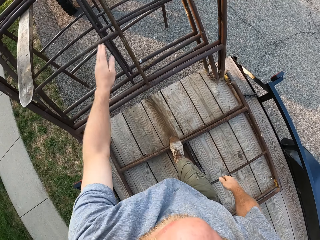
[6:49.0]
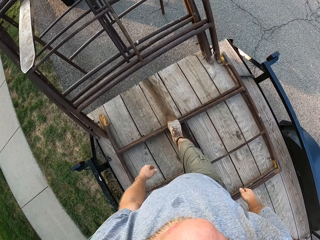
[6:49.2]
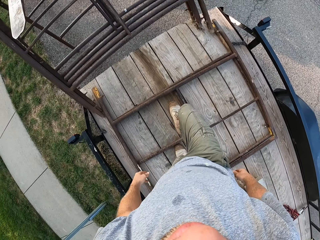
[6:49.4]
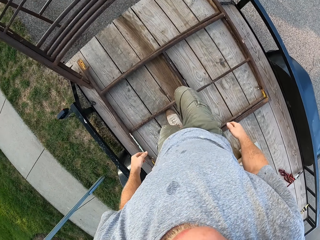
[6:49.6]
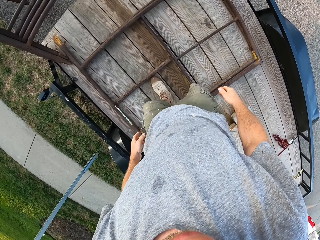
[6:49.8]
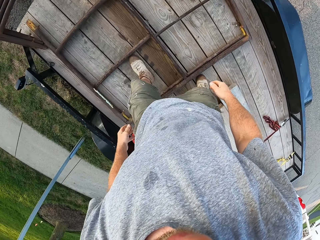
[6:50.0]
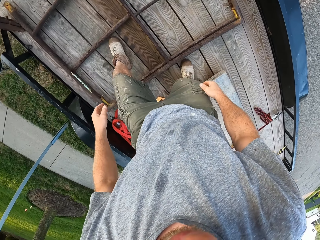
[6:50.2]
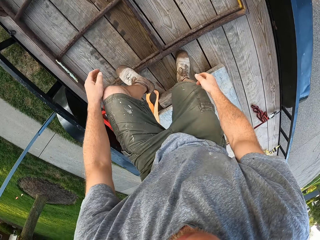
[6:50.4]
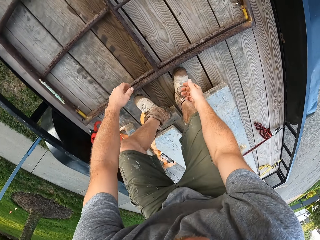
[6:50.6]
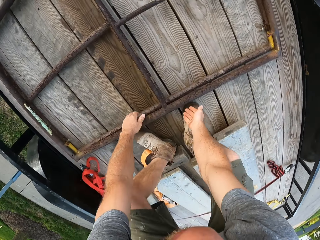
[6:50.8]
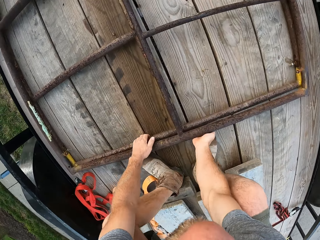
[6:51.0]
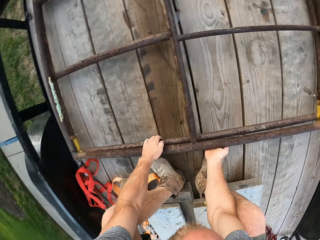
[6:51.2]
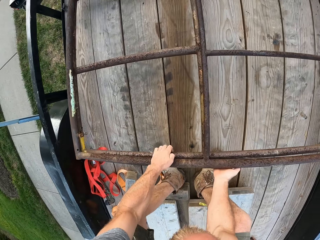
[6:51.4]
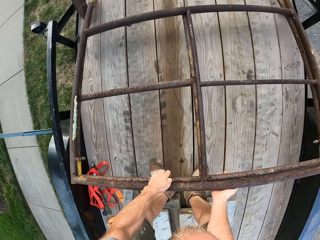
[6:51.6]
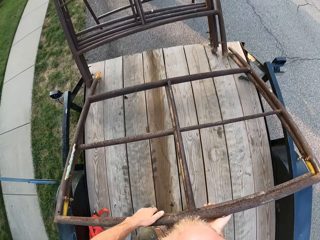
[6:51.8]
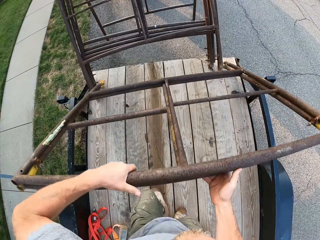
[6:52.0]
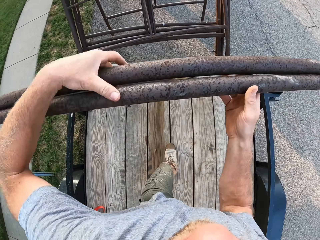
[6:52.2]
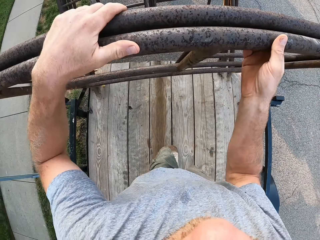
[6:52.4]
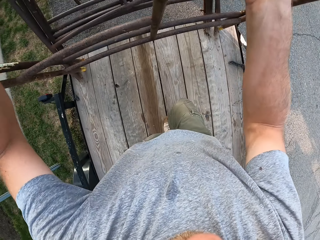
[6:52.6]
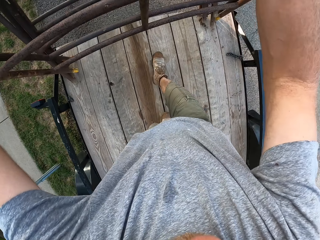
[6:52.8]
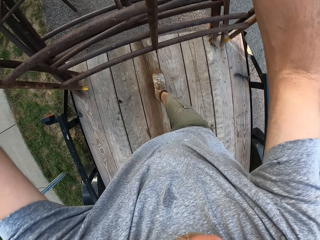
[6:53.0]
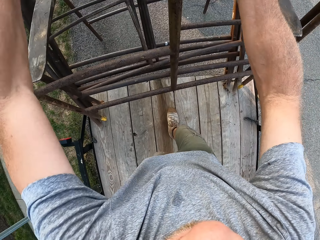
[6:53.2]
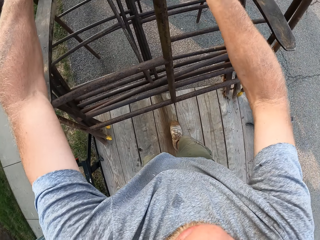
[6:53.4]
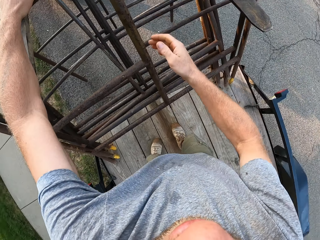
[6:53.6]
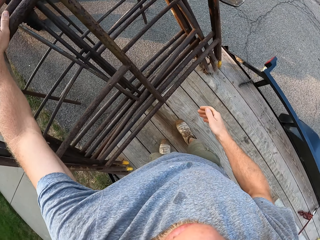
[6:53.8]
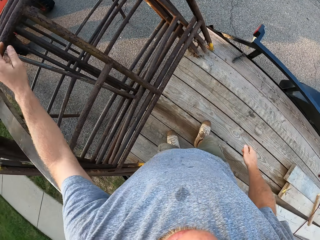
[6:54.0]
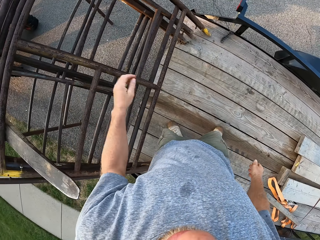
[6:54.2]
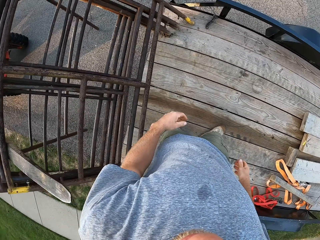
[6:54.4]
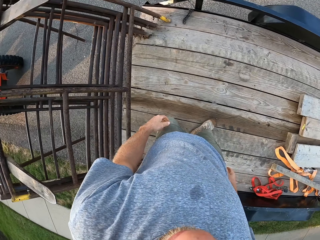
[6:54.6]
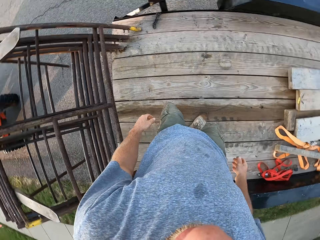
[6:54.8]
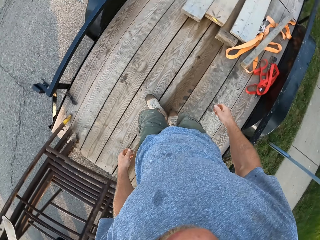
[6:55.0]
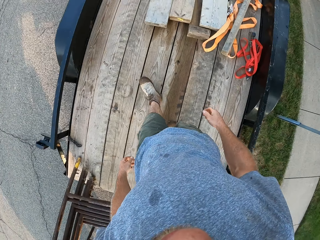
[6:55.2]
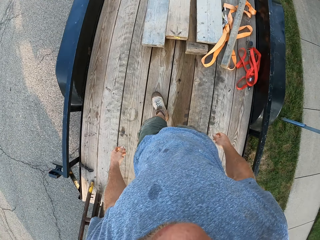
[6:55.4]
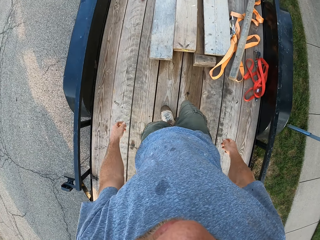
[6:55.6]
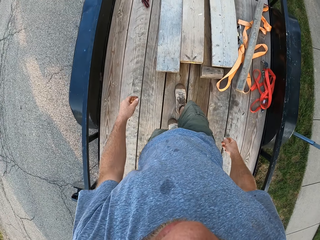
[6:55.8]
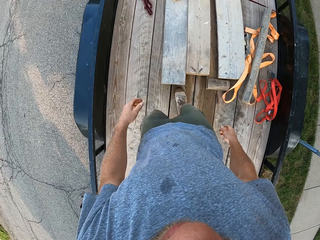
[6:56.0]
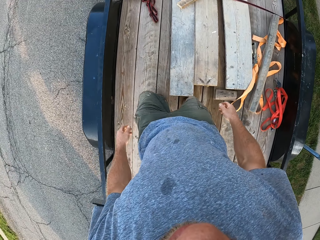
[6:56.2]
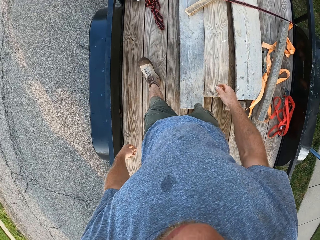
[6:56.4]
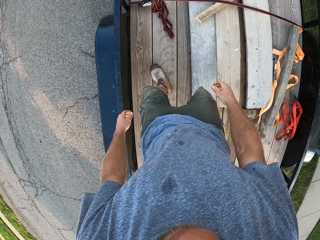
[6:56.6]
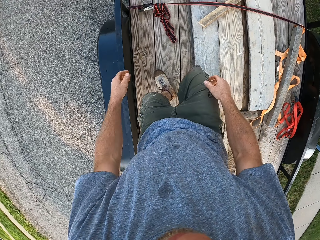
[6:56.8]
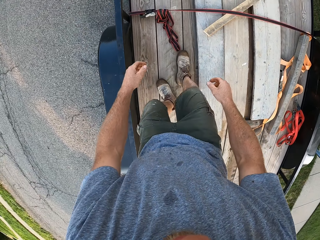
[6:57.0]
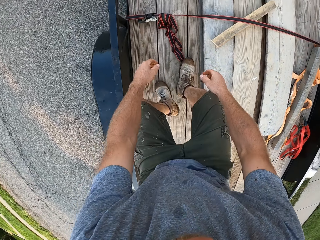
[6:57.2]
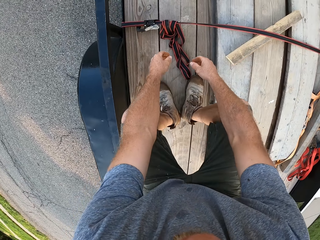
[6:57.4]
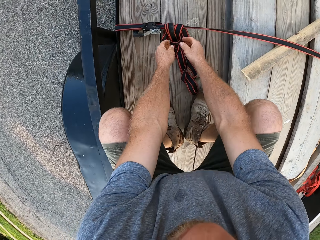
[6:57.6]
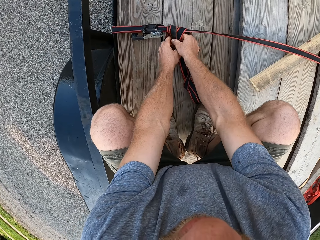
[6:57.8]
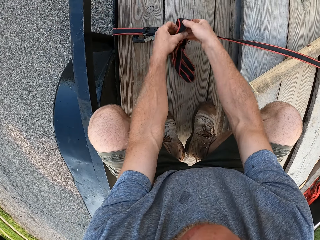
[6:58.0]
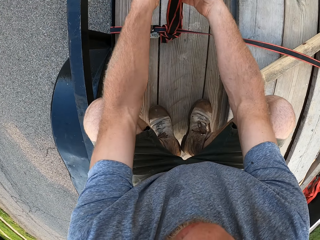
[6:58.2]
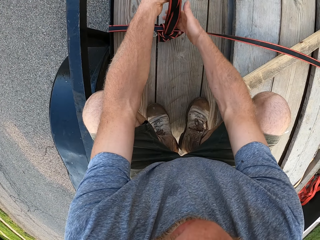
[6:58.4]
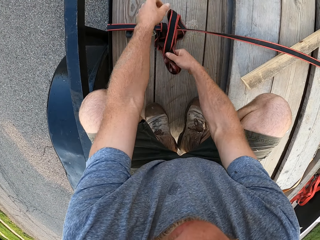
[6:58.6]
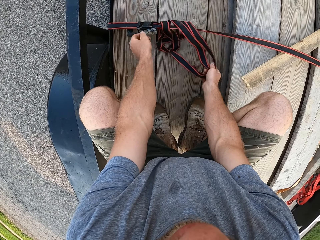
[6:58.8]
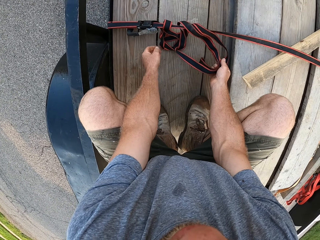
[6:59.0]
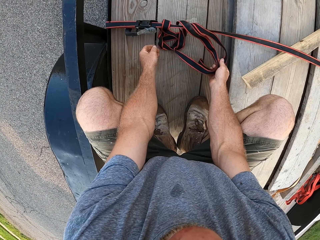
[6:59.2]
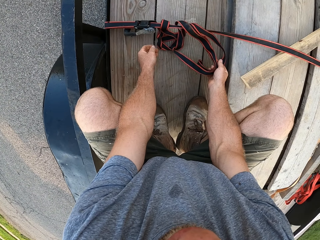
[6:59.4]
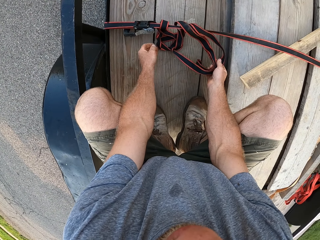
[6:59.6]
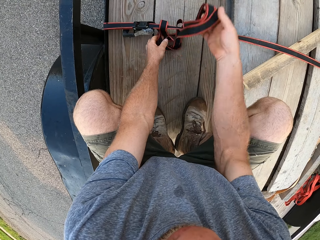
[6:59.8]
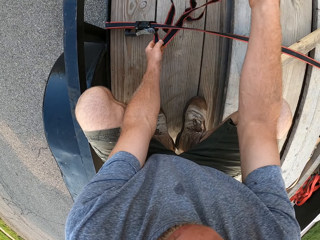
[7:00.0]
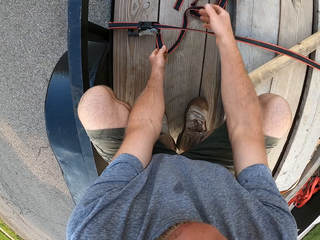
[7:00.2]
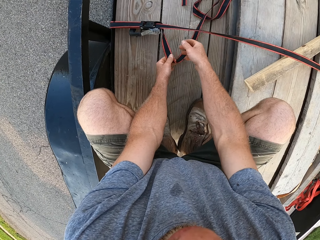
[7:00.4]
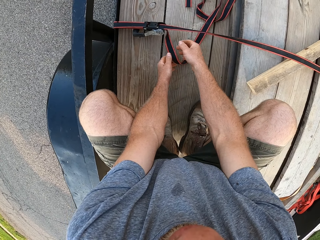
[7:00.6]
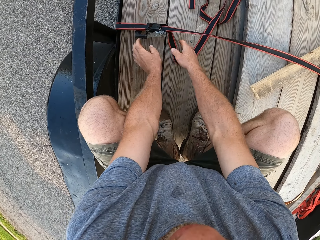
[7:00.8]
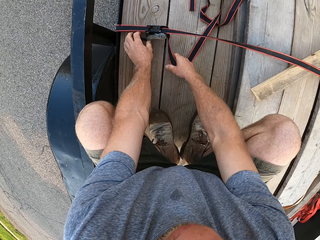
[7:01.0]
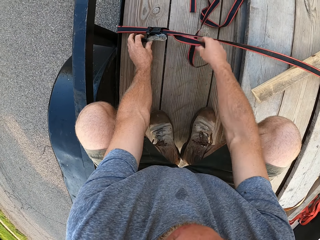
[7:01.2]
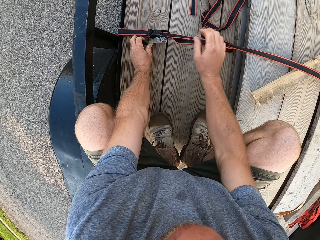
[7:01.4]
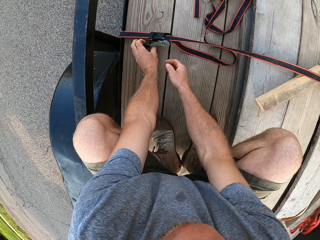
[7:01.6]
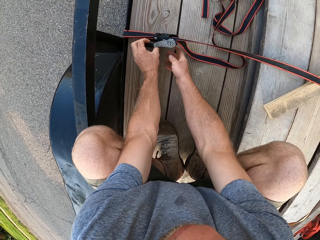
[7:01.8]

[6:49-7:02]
The camera wearer picks up two iron meshes or scaffolding rails with his right hand. He hangs the iron meshes on the forks of the forklift with both hands. He slides the scaffolding rails on the forklift. He loosens a ratchet strap on the trailer with both hands.

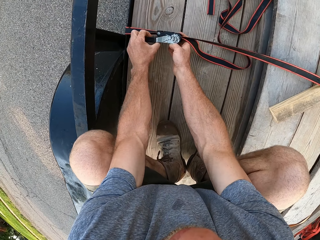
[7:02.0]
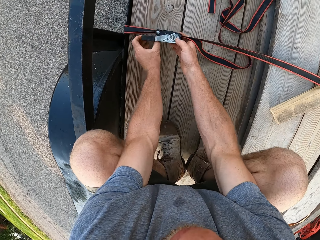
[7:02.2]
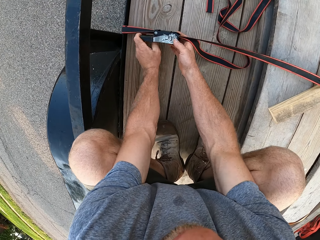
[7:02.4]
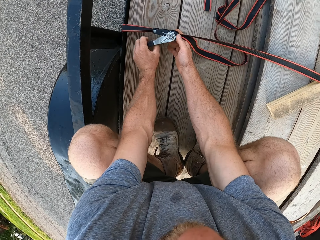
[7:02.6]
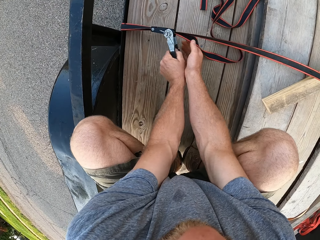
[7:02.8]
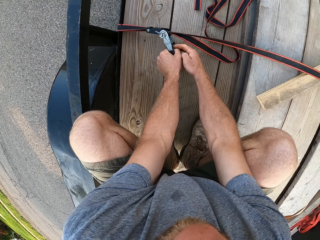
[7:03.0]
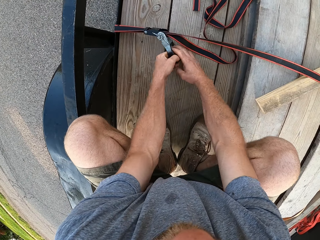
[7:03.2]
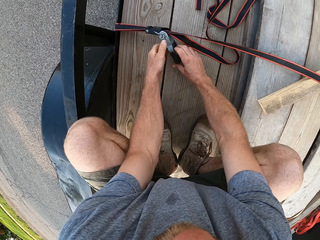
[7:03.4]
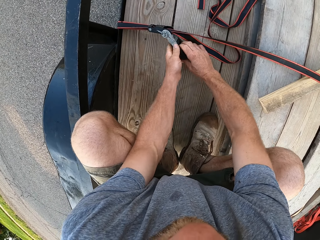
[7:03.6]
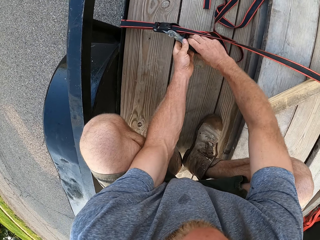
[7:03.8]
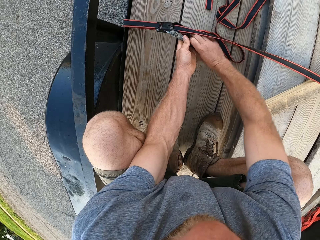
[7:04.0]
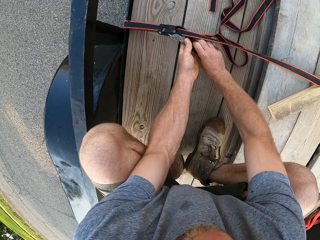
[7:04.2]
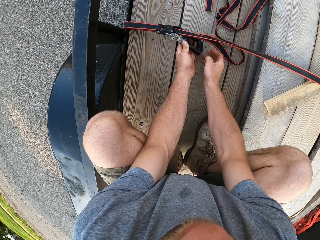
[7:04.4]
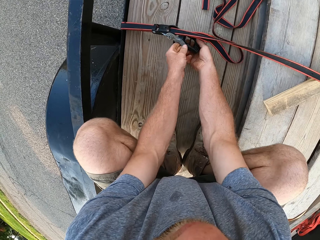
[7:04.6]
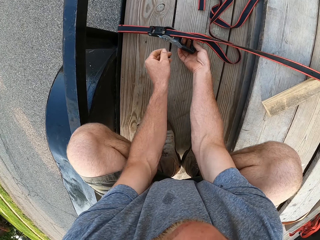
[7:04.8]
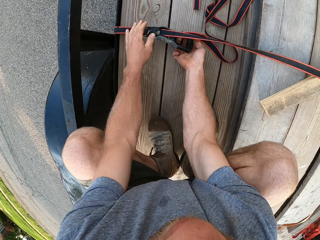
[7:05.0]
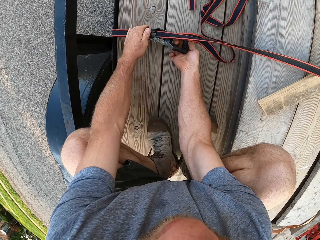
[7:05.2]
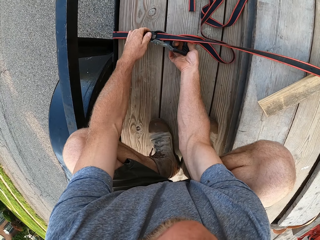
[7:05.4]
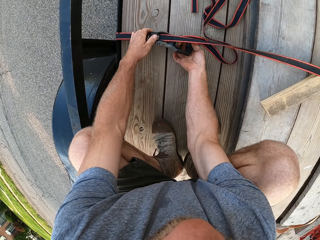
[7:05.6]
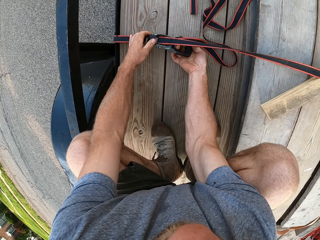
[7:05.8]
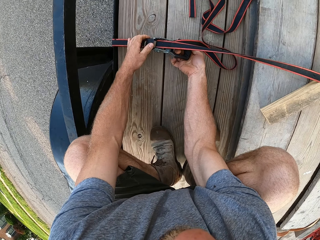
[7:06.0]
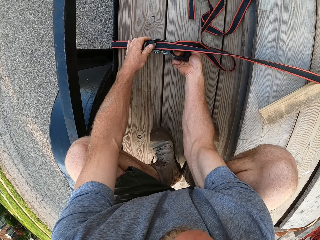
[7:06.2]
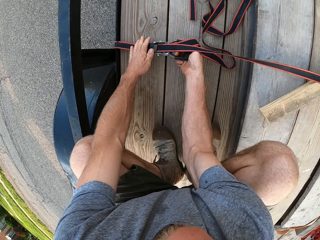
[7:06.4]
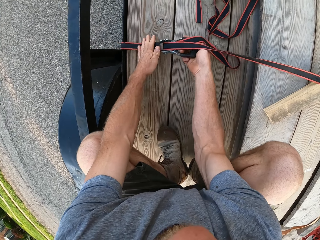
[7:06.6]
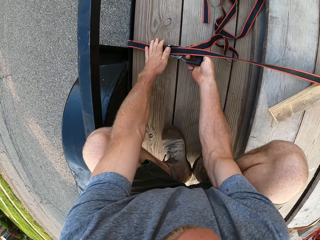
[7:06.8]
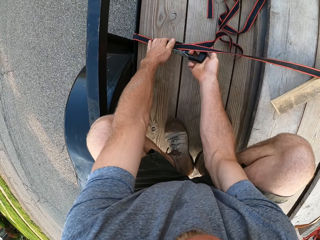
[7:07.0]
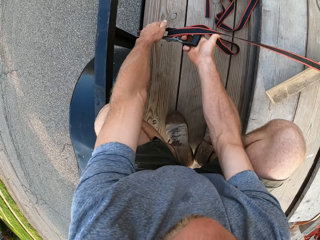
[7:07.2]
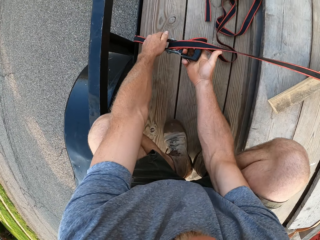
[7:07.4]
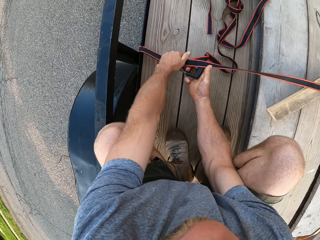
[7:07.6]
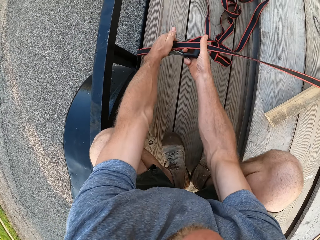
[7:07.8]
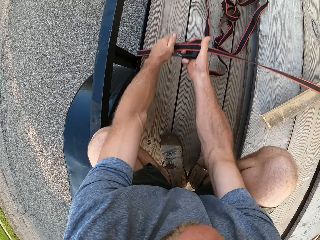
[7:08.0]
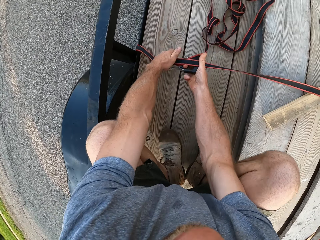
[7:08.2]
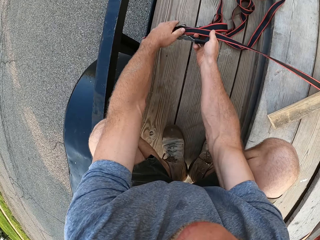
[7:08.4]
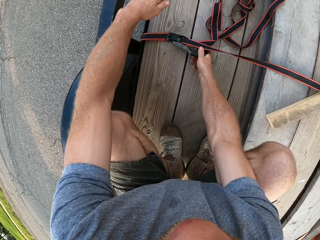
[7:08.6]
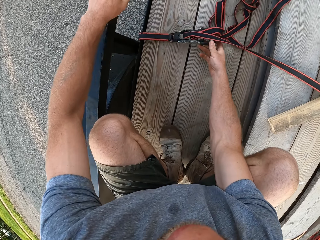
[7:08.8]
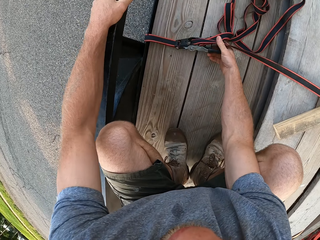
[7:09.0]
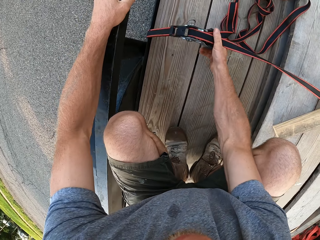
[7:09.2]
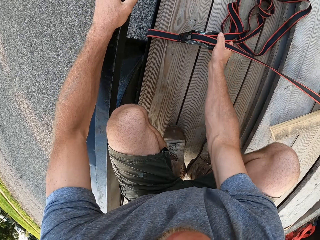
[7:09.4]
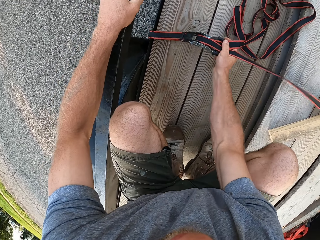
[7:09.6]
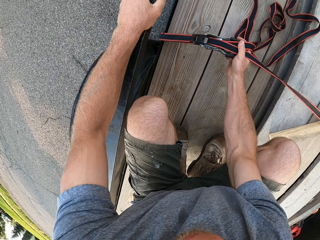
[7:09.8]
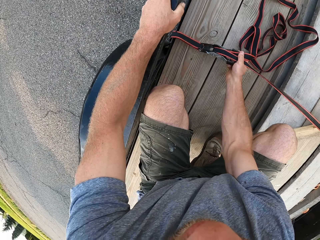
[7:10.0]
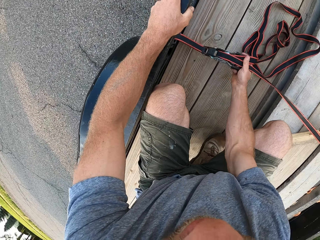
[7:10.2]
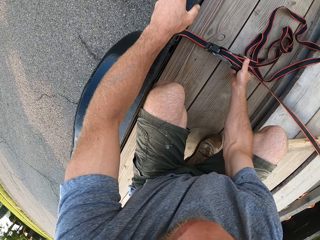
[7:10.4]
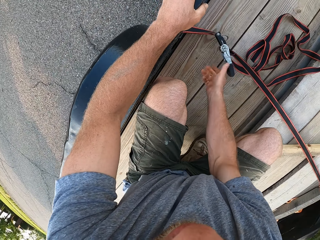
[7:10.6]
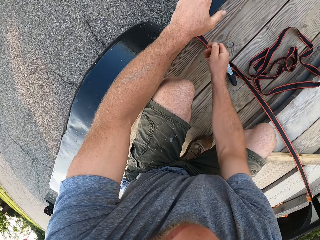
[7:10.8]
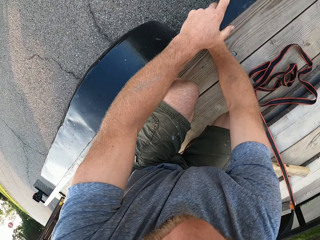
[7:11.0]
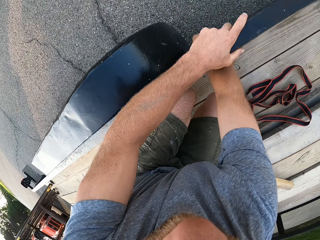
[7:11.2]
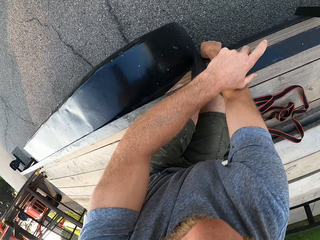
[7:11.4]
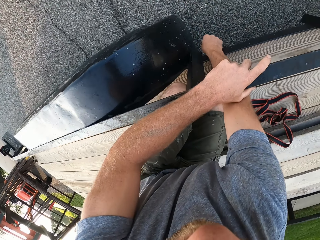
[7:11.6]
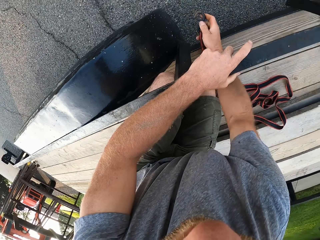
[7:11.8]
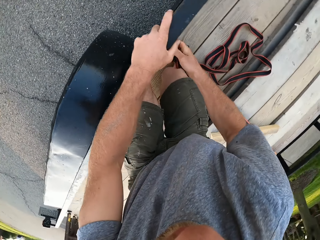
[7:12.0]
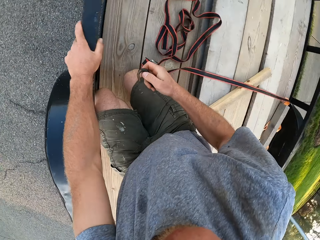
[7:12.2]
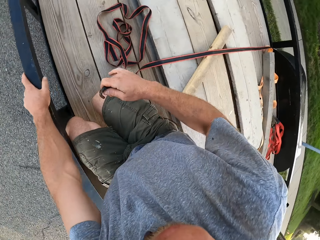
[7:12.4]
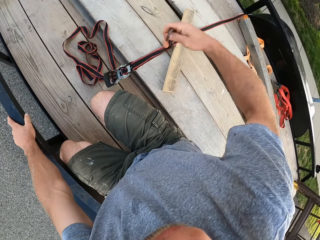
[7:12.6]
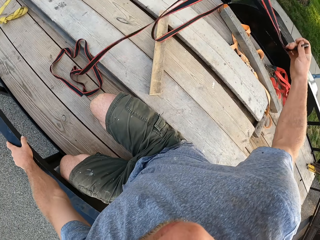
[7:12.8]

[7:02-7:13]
The camera wearer places his left hand on the rail of the trailer.
